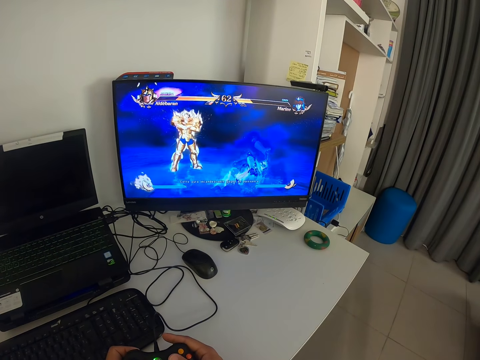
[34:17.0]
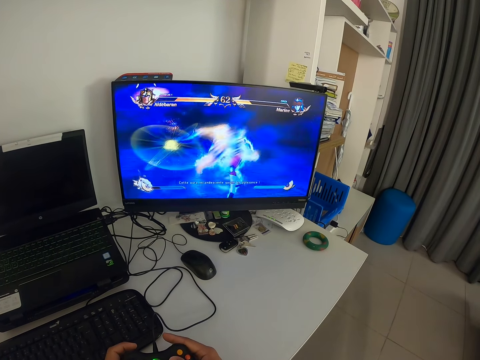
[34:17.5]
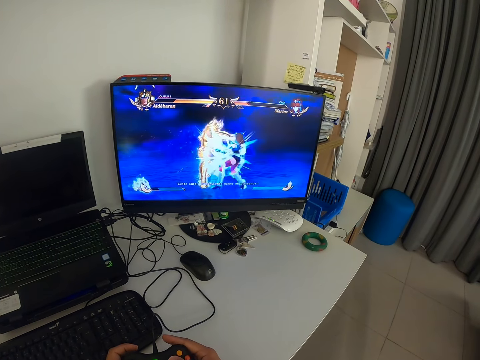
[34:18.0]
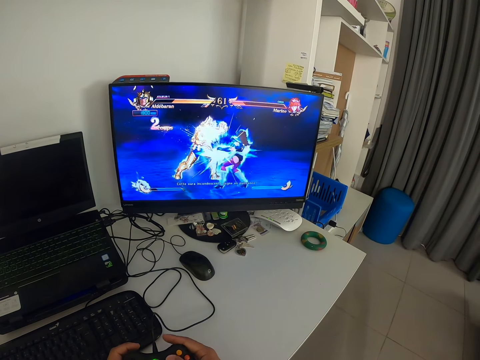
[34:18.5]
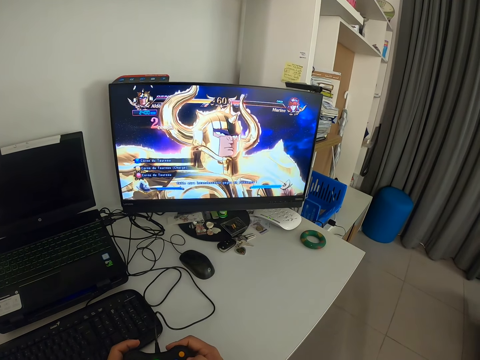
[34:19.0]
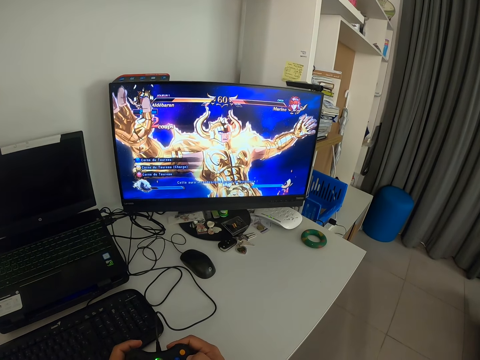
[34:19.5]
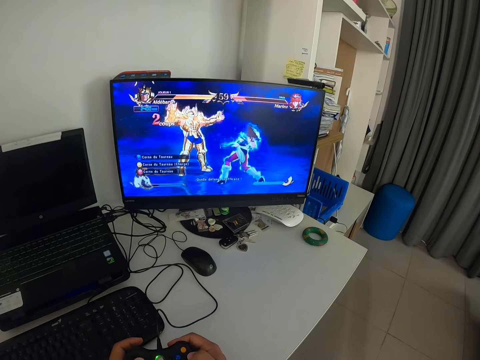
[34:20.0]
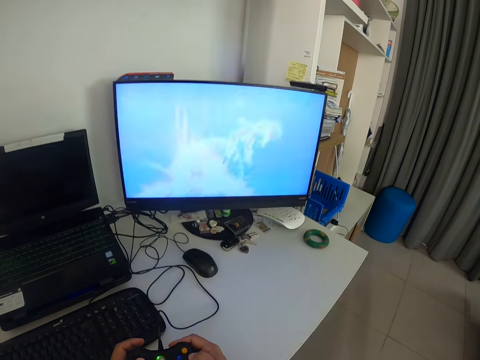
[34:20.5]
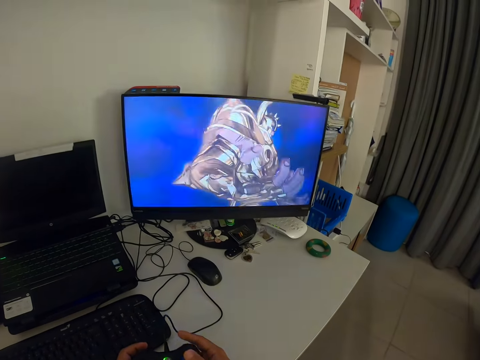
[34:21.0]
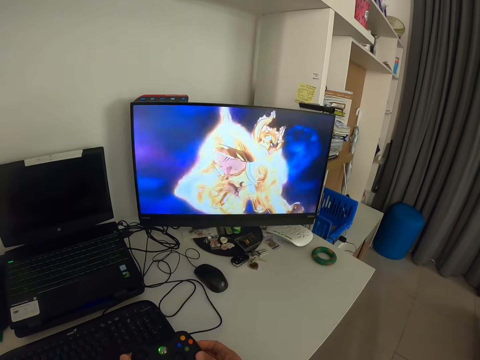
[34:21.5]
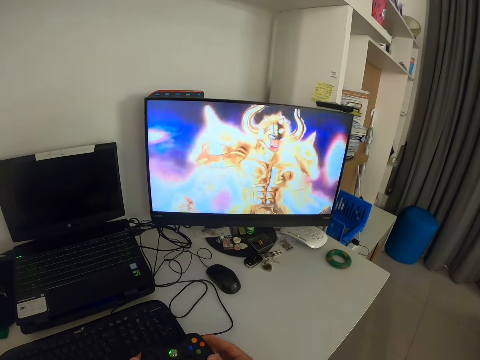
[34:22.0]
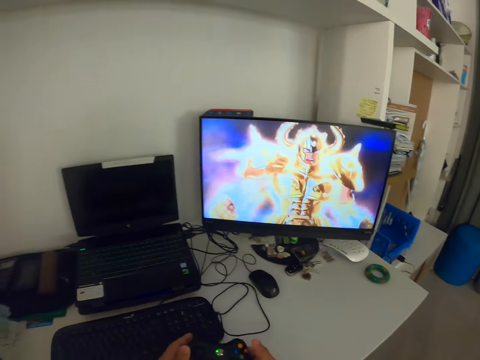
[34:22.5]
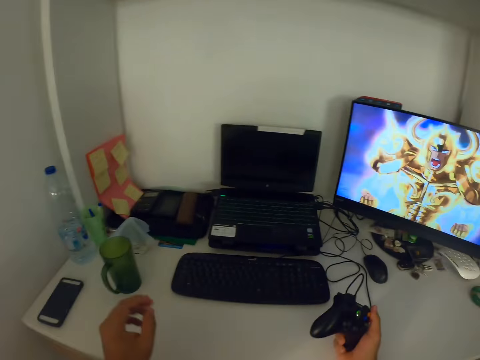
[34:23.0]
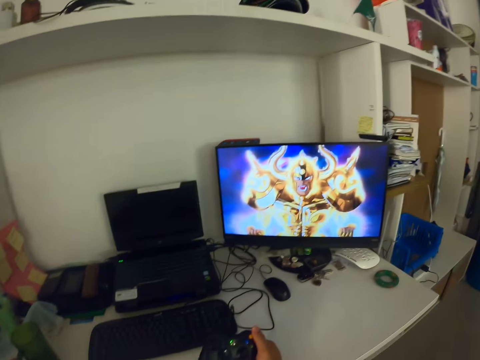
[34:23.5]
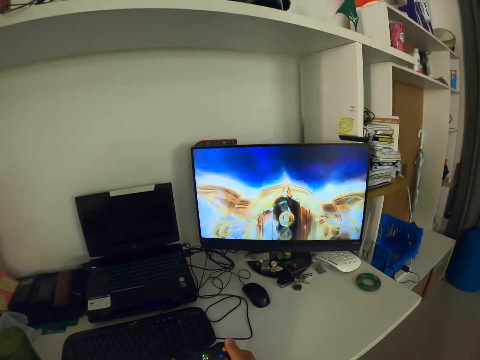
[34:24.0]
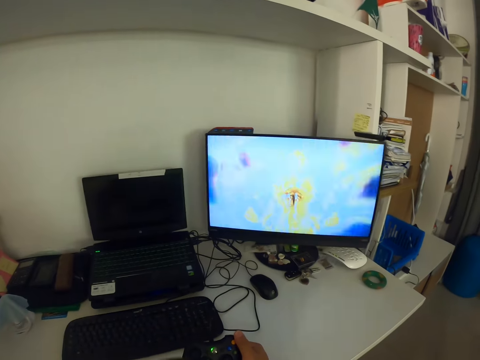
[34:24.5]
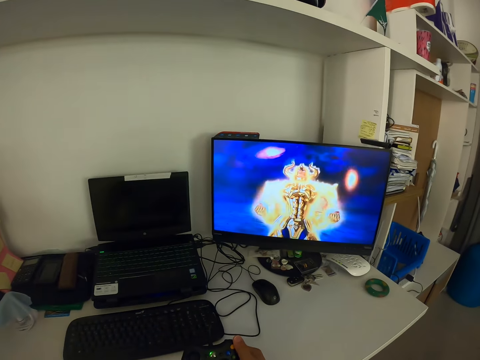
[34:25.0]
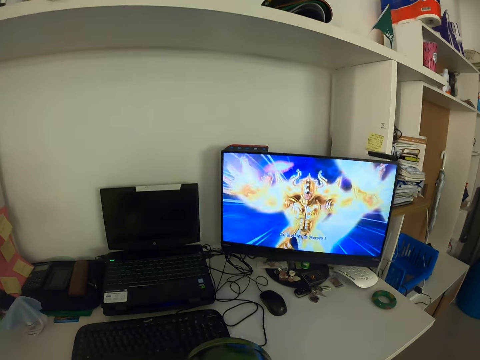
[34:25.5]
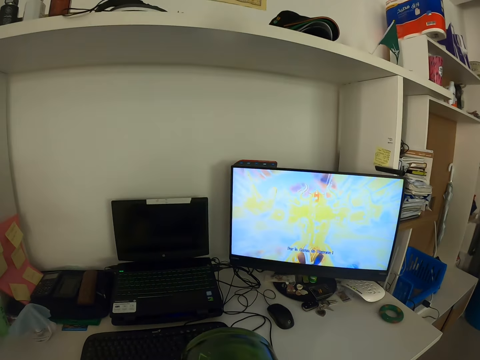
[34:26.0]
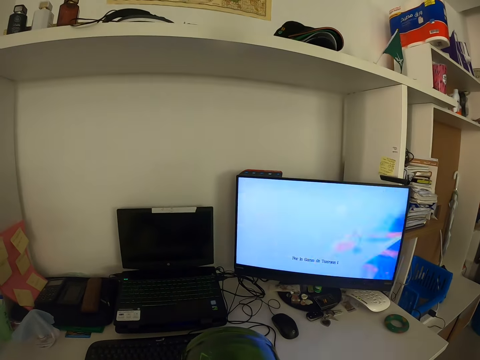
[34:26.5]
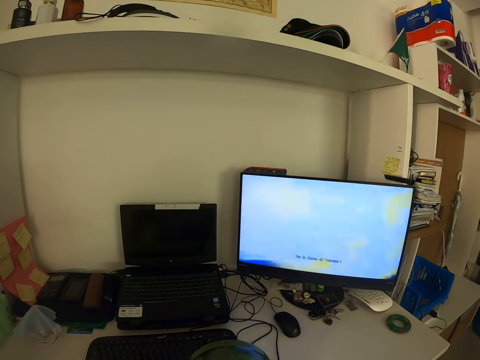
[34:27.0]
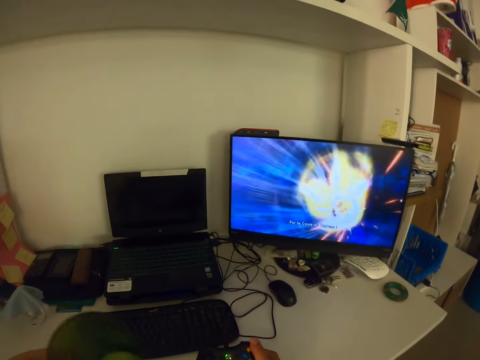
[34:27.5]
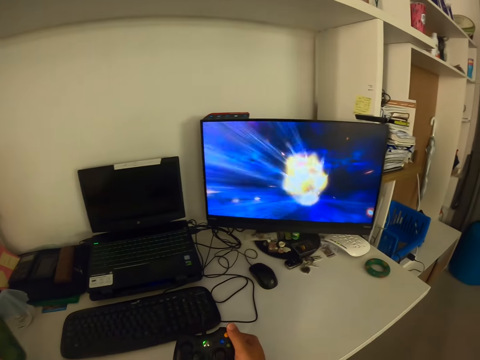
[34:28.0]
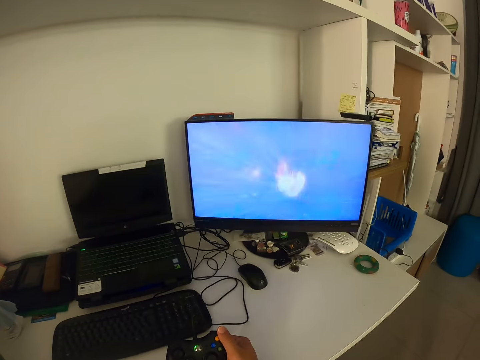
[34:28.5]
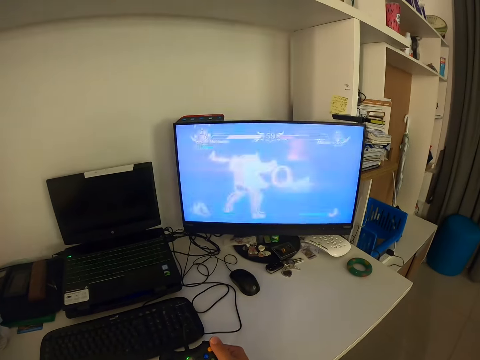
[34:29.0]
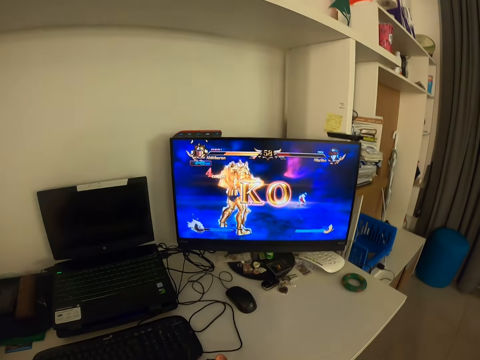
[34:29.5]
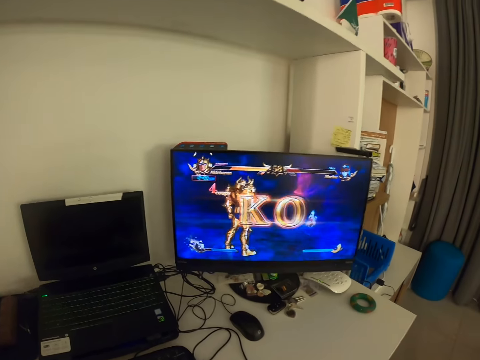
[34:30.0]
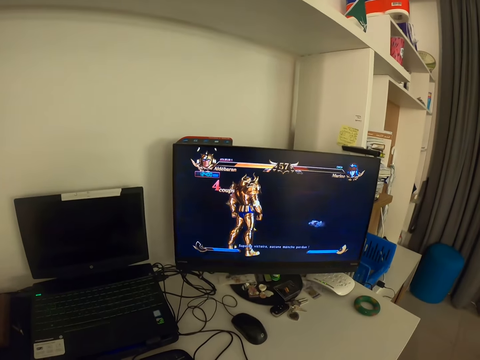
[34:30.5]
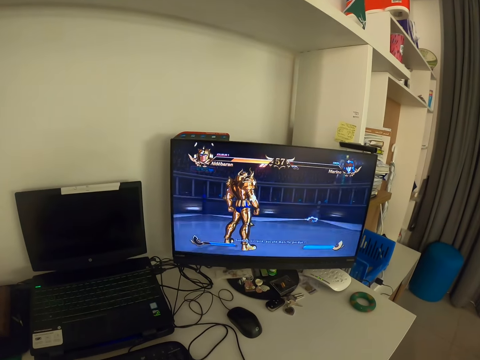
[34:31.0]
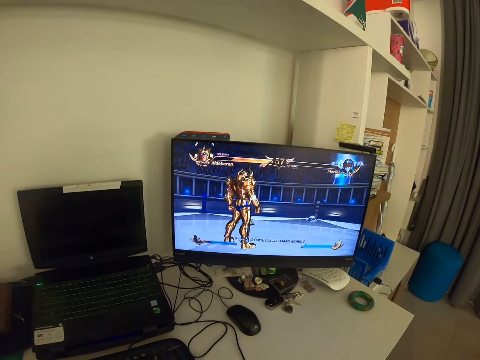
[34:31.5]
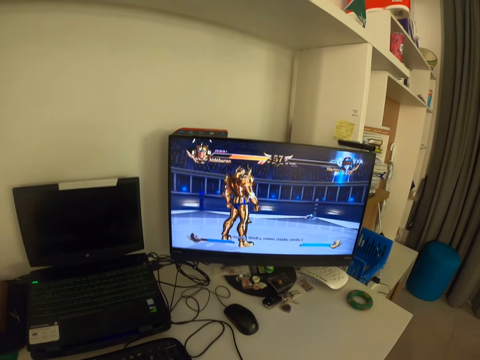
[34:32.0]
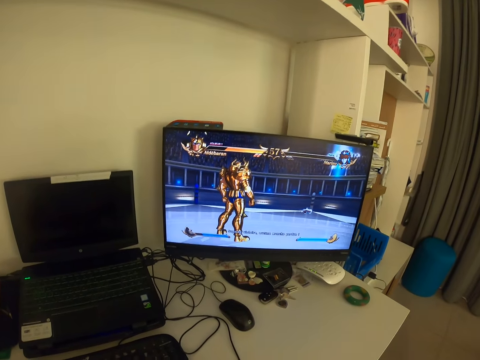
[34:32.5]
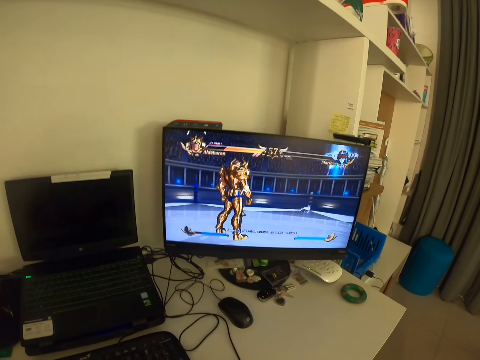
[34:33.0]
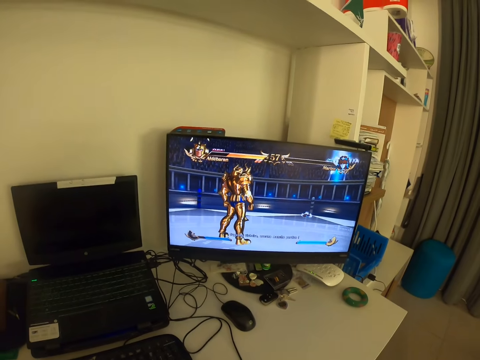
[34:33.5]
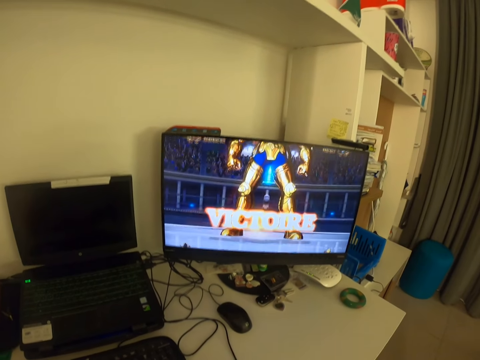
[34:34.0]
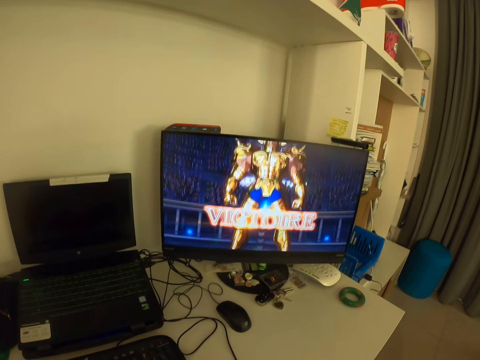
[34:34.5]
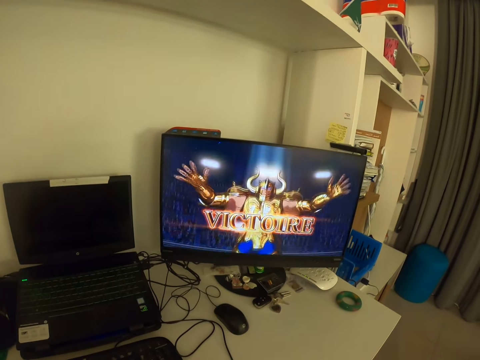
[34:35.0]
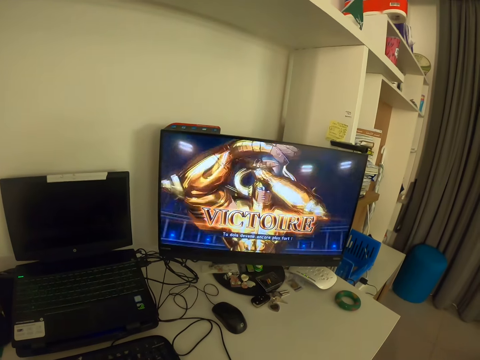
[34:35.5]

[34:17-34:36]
The camera wearer looks at the monitor. He taps the video game controller. He picks up the cup on the table with his left hand. He moves the cup towards himself. He drinks water from the cup. He drops the cup in his left hand on the table. He looks at the monitor.

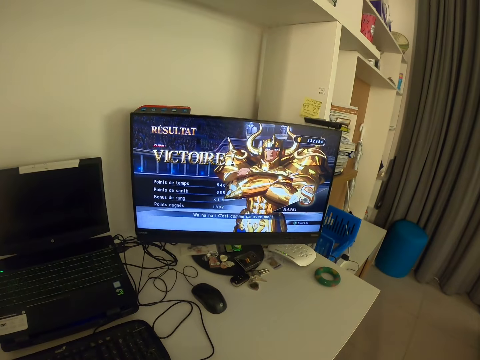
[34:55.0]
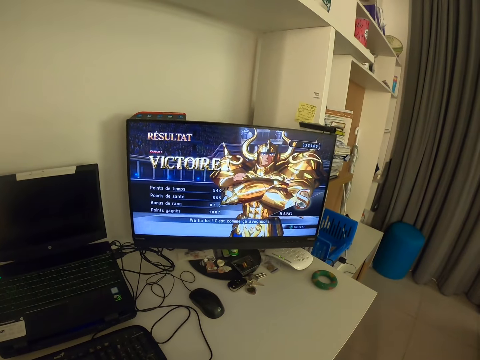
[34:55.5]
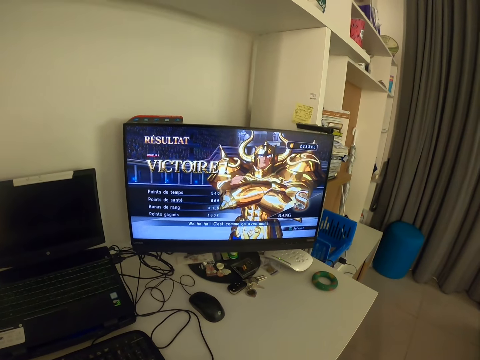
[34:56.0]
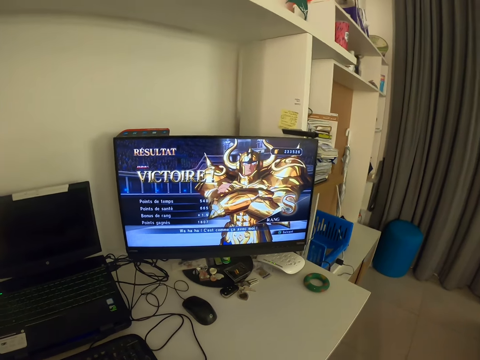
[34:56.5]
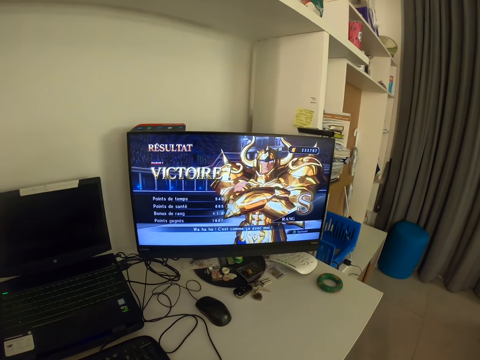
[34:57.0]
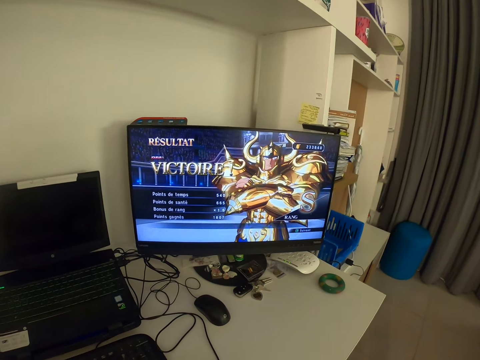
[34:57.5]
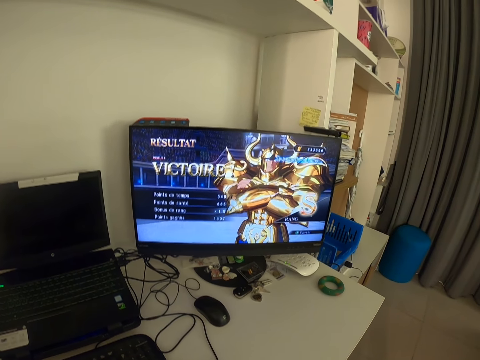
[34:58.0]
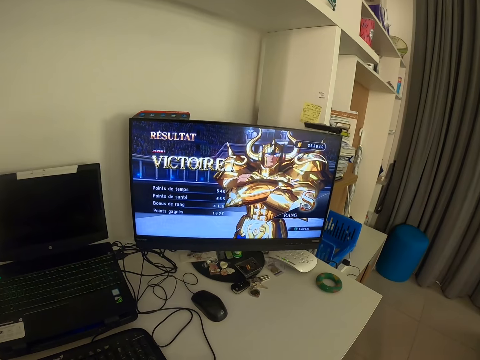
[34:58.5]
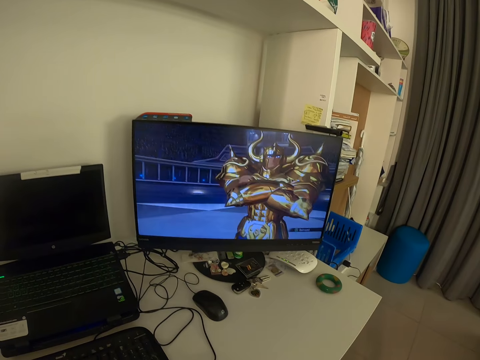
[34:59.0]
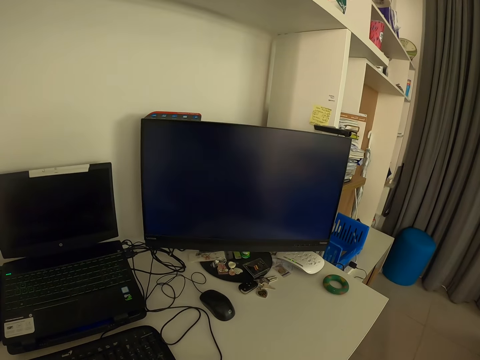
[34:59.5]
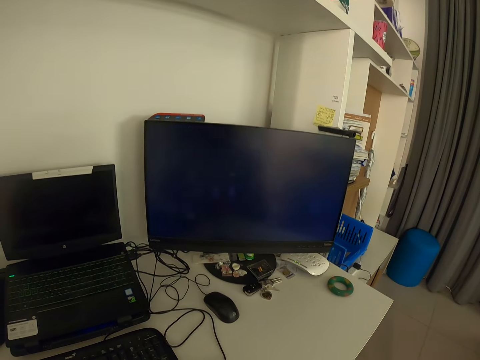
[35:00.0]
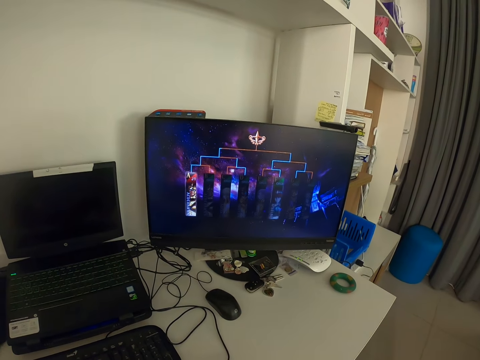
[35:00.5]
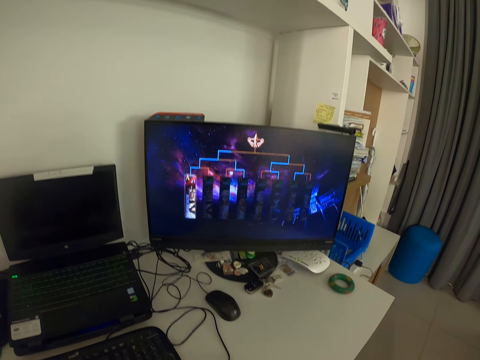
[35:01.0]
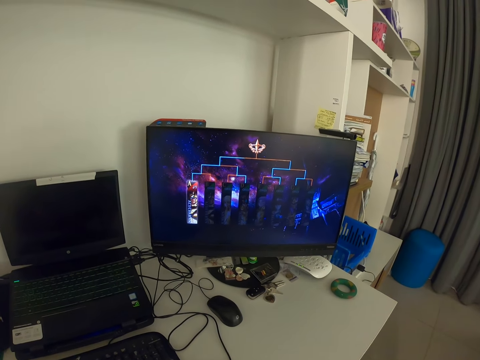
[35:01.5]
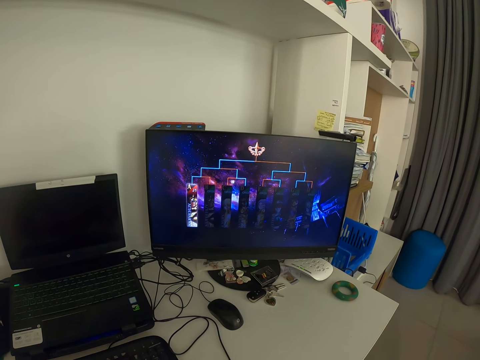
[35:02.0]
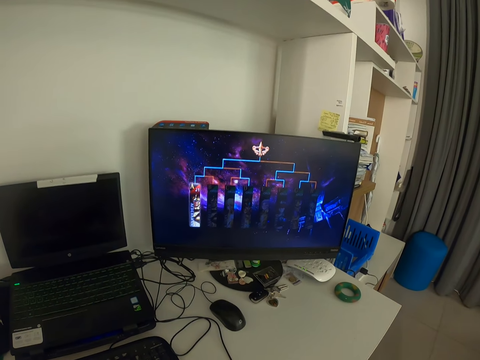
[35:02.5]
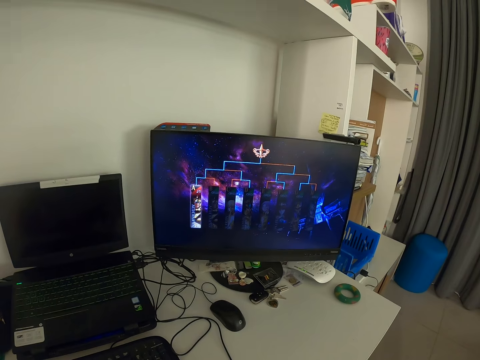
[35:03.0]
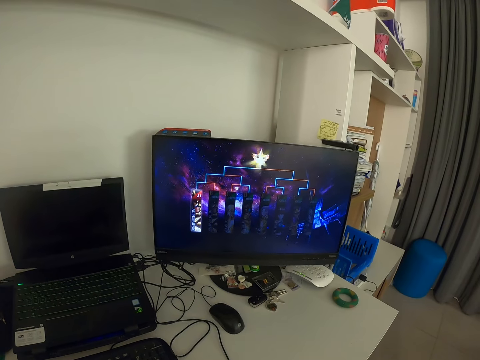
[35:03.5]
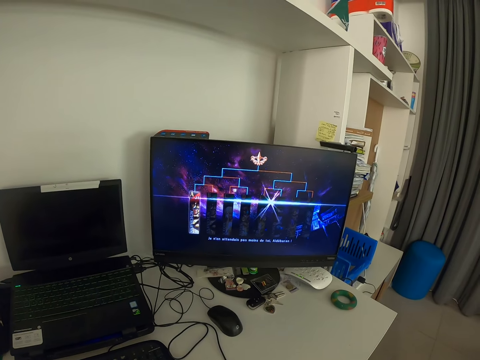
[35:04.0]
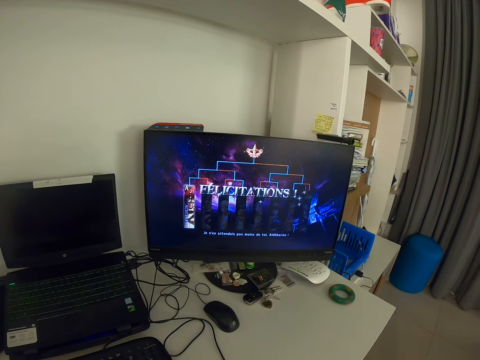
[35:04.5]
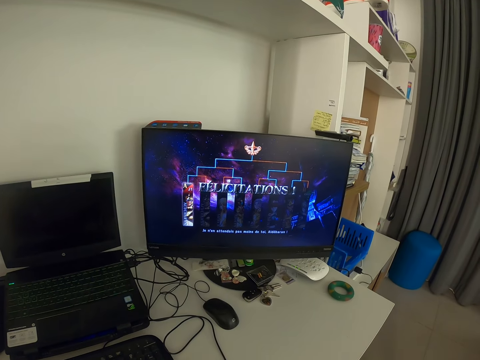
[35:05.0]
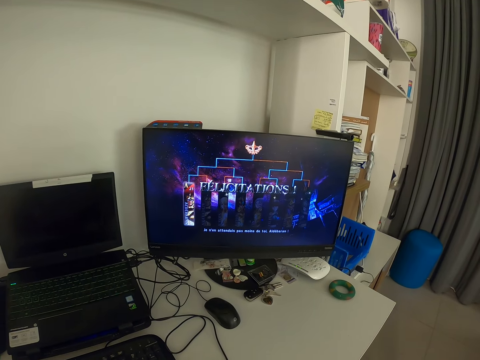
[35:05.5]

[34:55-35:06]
The camera wearer tilts his head. He looks at the monitor.
